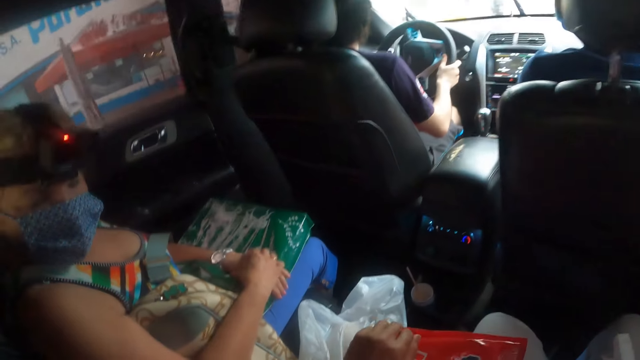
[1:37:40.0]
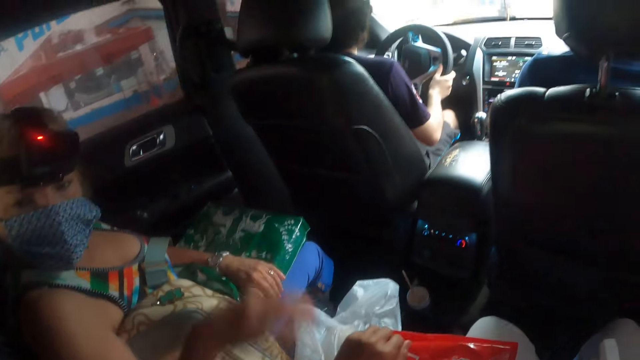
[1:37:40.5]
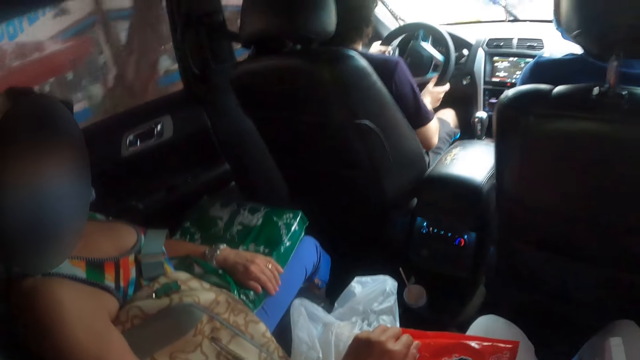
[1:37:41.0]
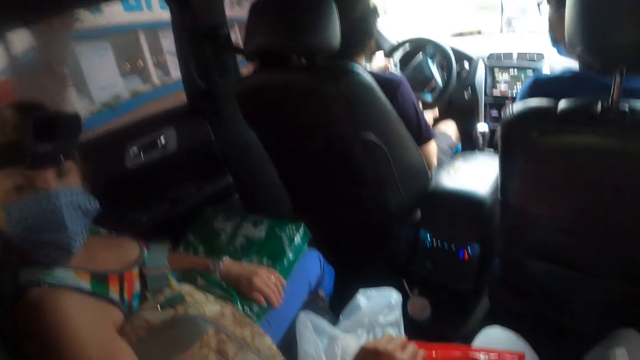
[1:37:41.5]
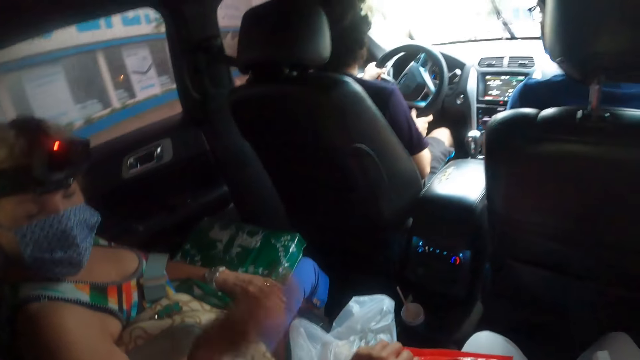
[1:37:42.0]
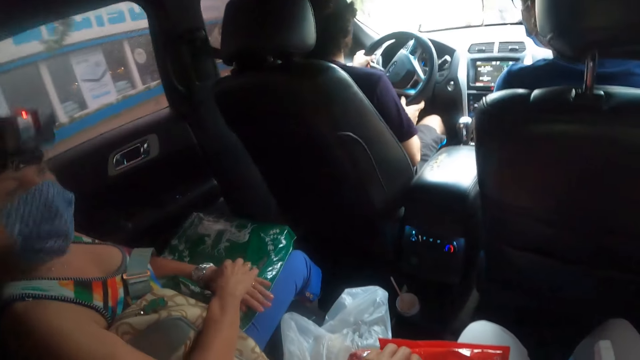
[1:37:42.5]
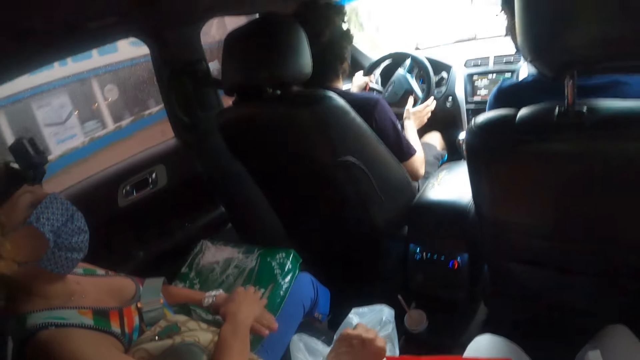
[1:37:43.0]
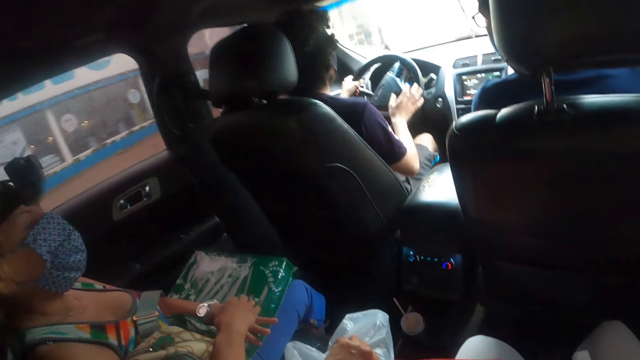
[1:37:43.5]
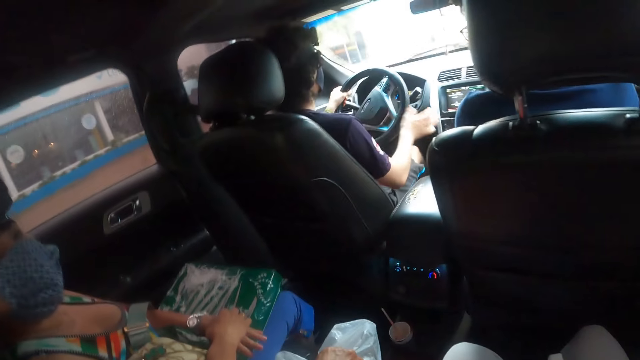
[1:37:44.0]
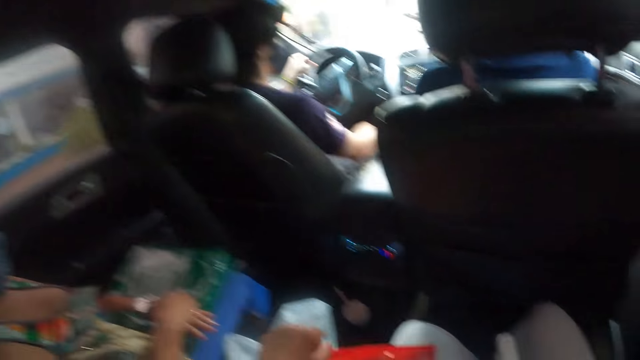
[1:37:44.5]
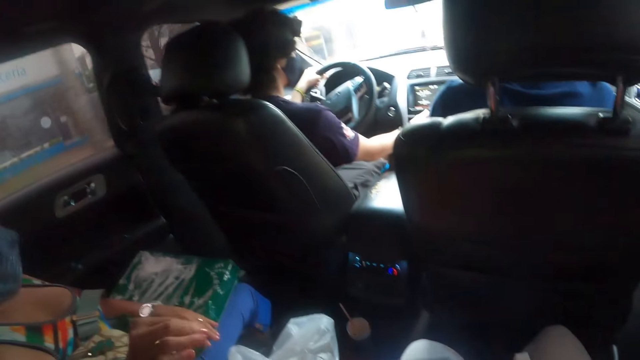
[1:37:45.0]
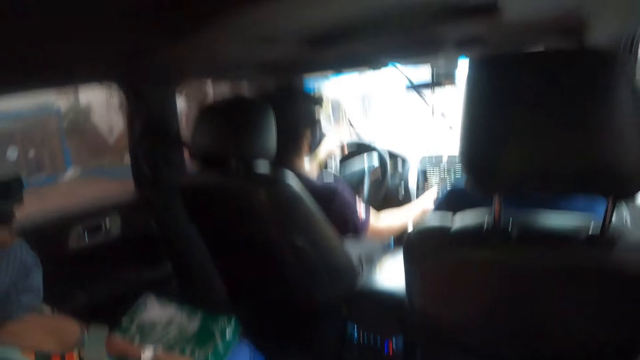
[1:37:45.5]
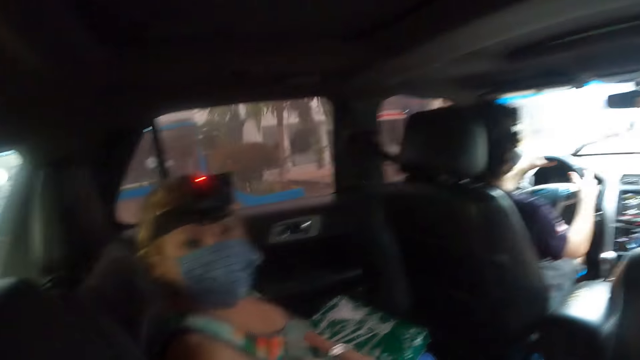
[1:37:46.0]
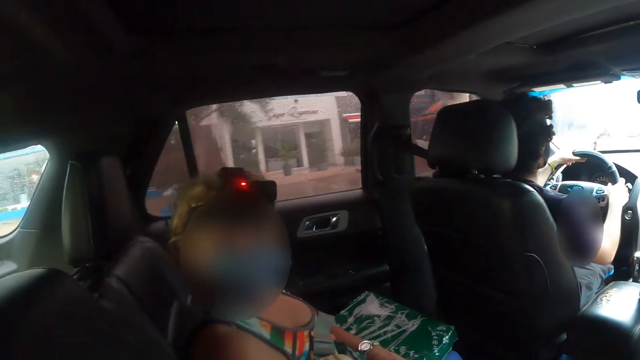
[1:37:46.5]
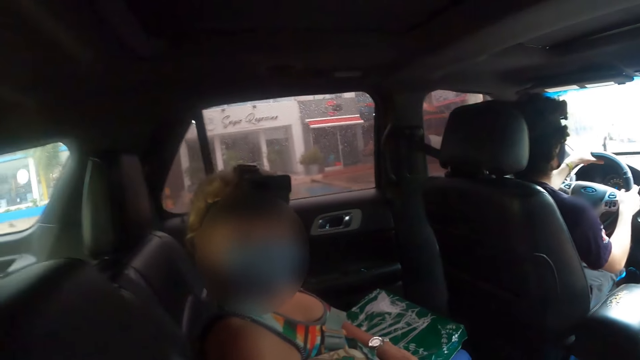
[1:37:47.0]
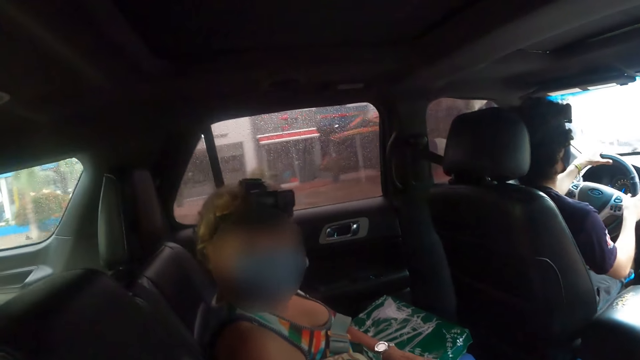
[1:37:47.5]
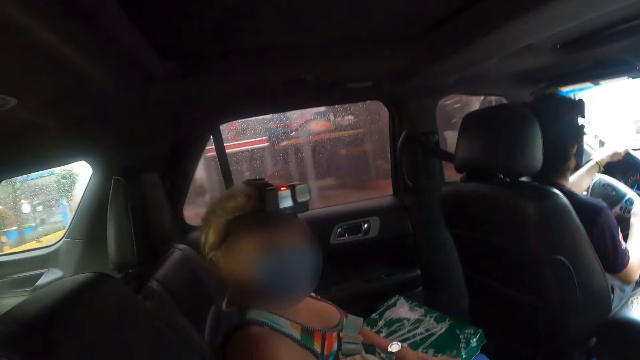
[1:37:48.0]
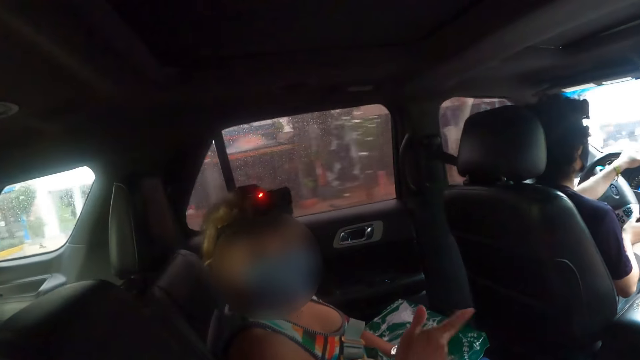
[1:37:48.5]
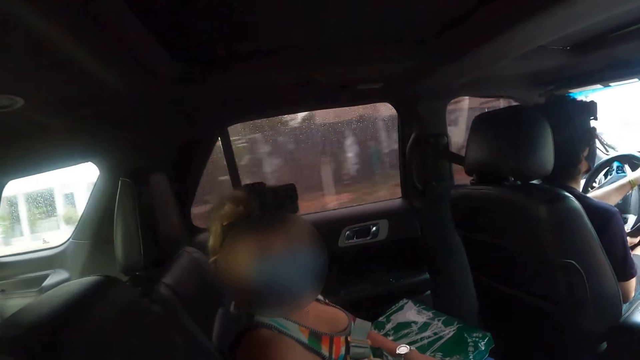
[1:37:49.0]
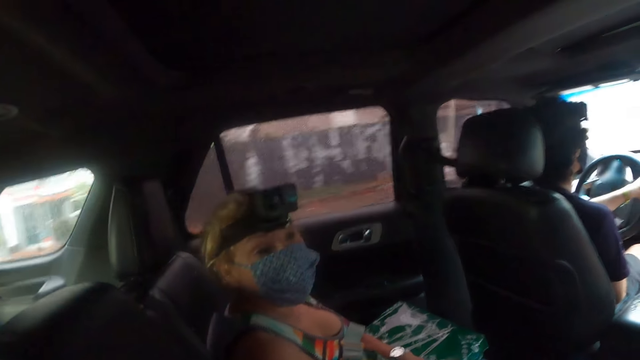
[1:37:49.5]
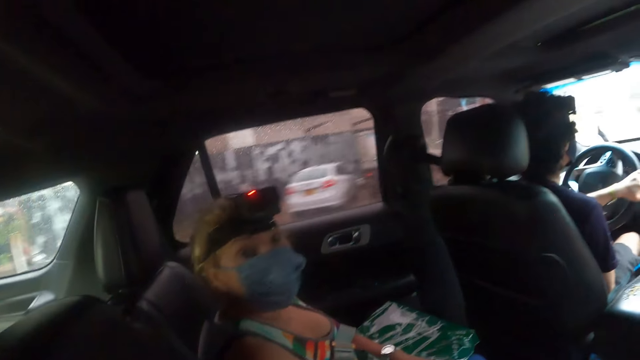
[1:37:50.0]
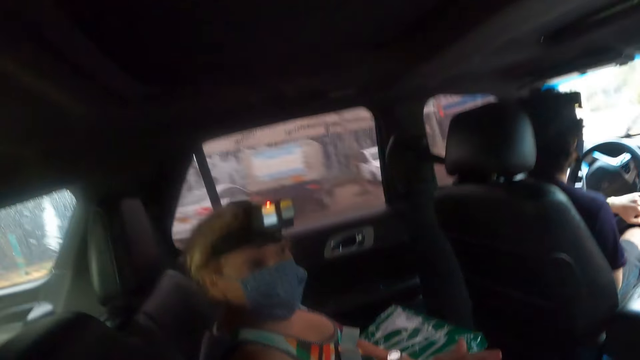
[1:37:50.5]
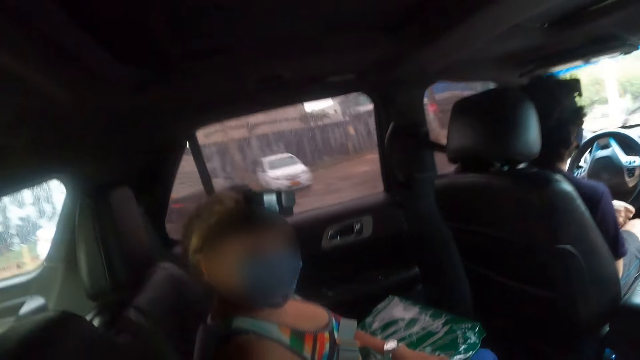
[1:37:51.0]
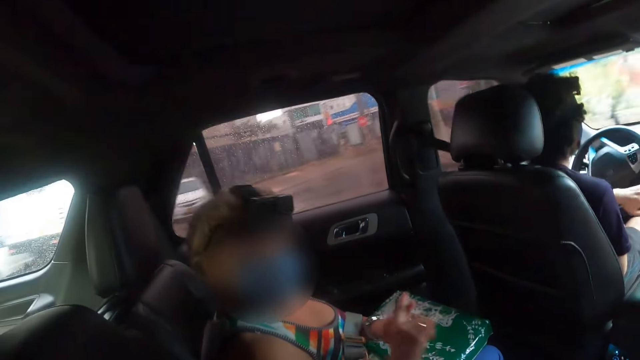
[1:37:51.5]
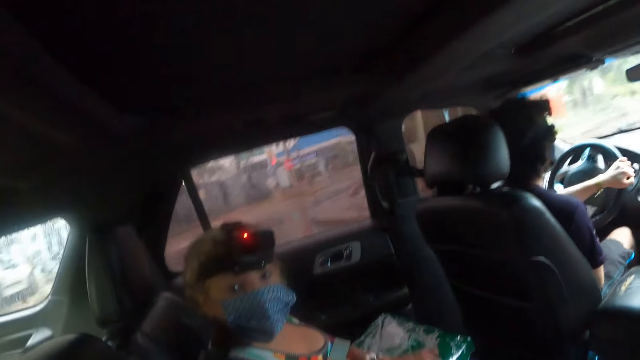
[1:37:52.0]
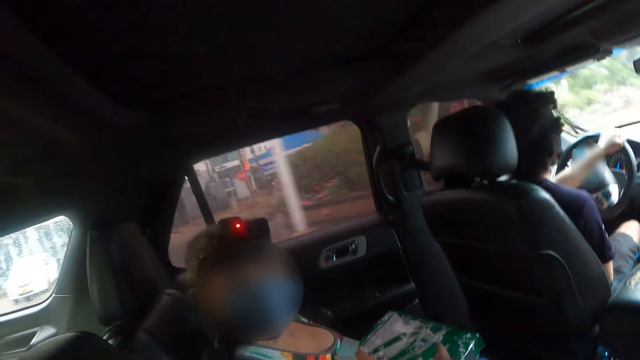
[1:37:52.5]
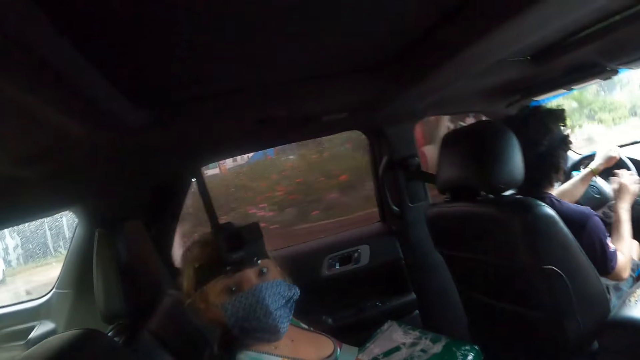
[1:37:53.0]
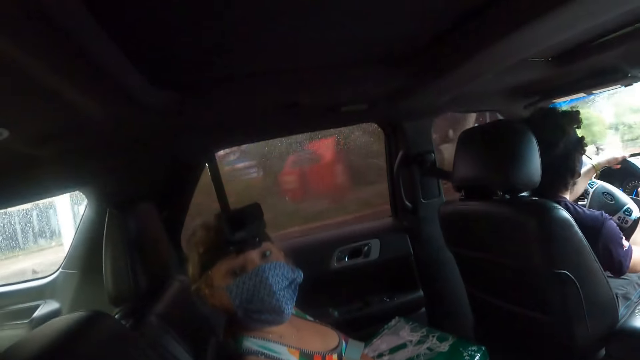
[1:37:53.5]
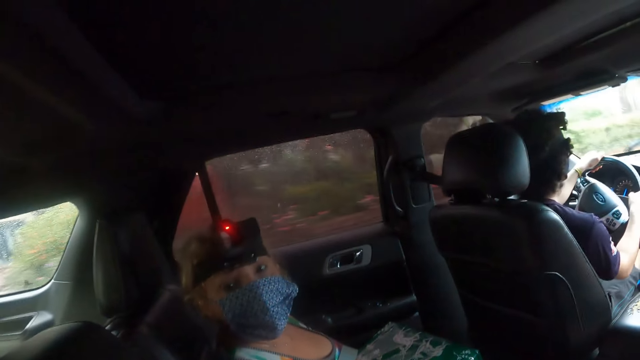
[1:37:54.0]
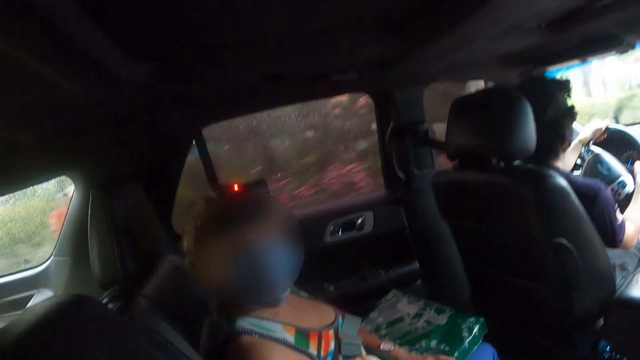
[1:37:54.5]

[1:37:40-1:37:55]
The camera wearer interacts with a lady. A person moves a hand. The person moves a hand again. Another person moves a hand. The first person moves a hand. The other person holds a steering wheel. The first person moves a head. The other person drives a vehicle. The first person moves a hand. The other person drives the vehicle.

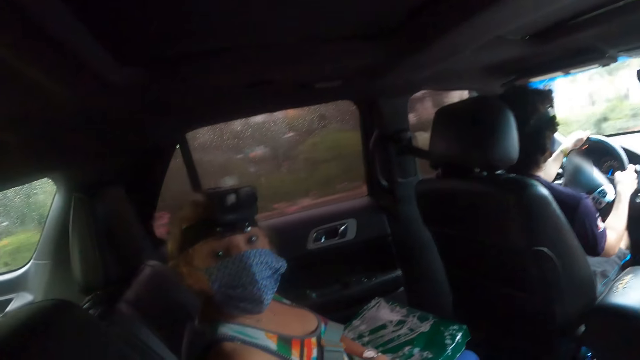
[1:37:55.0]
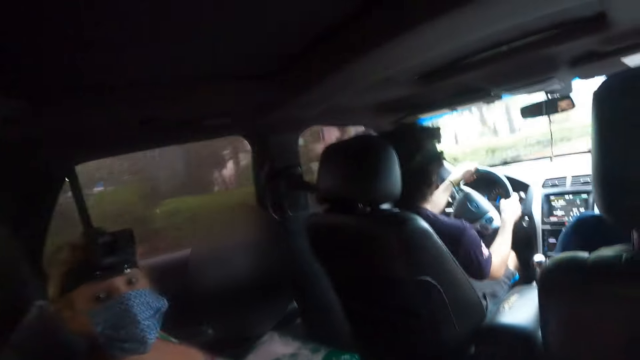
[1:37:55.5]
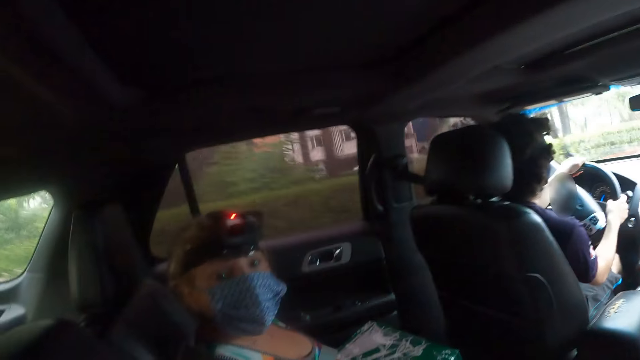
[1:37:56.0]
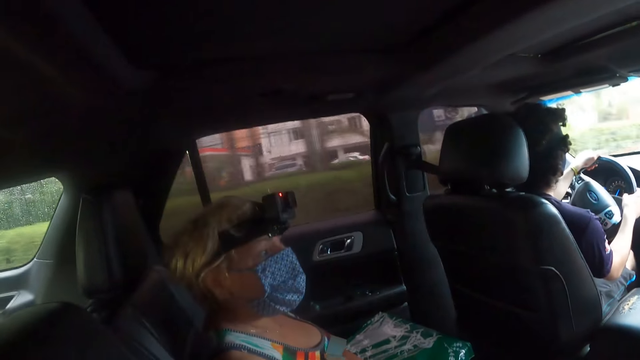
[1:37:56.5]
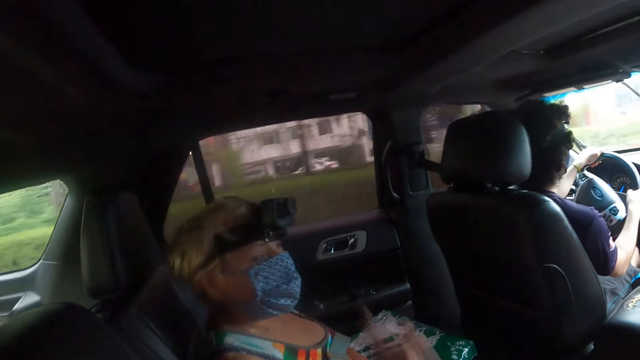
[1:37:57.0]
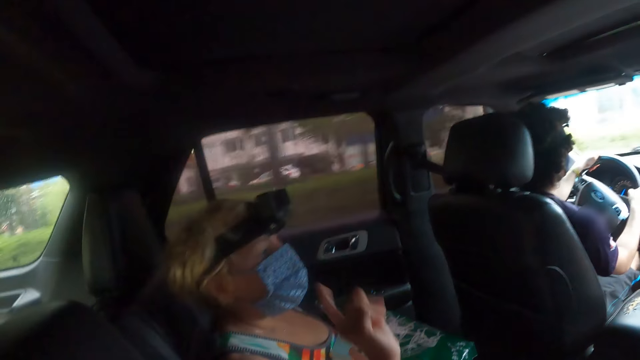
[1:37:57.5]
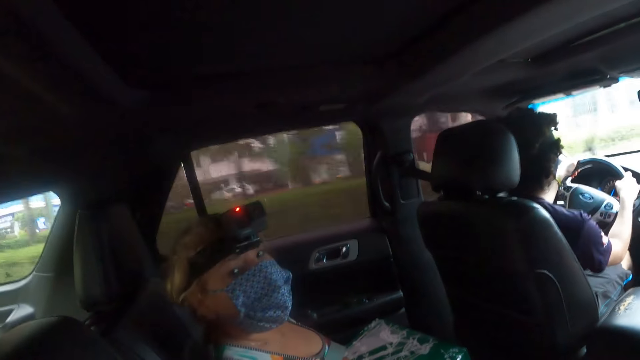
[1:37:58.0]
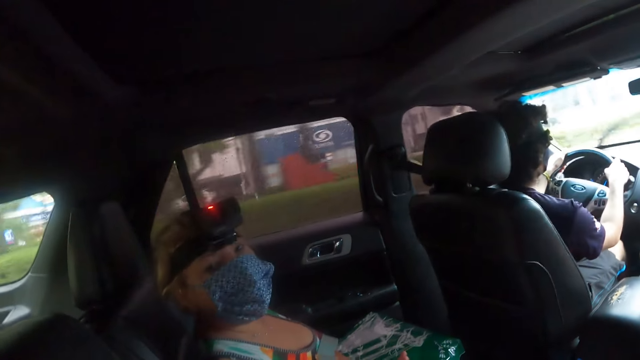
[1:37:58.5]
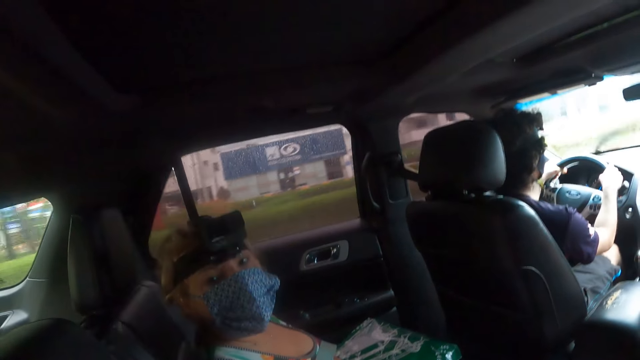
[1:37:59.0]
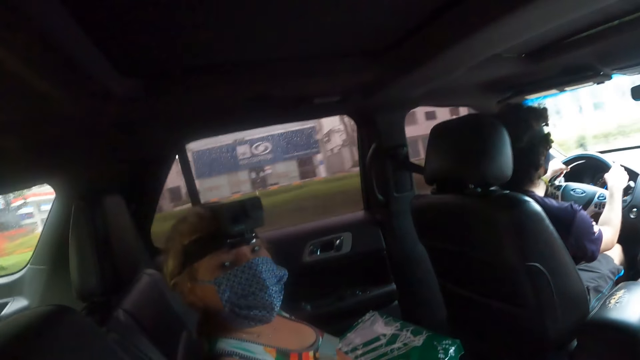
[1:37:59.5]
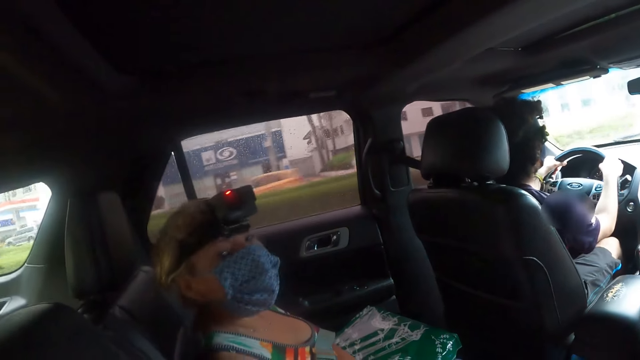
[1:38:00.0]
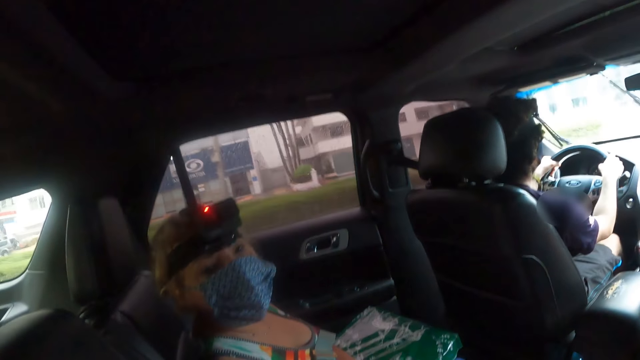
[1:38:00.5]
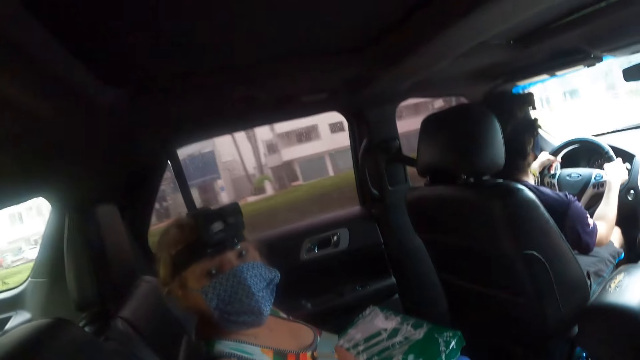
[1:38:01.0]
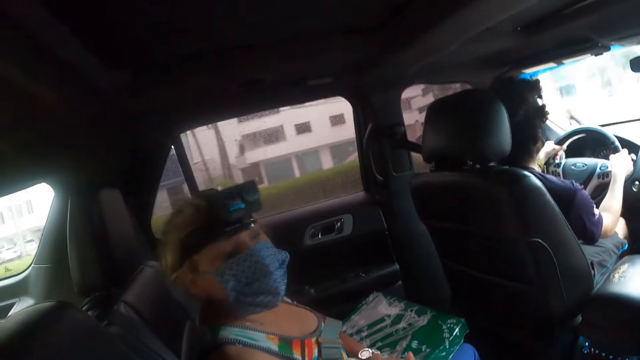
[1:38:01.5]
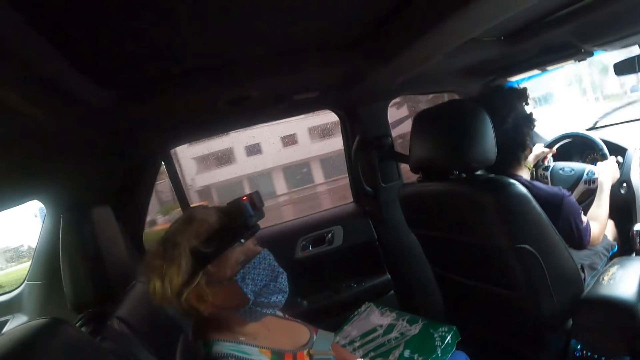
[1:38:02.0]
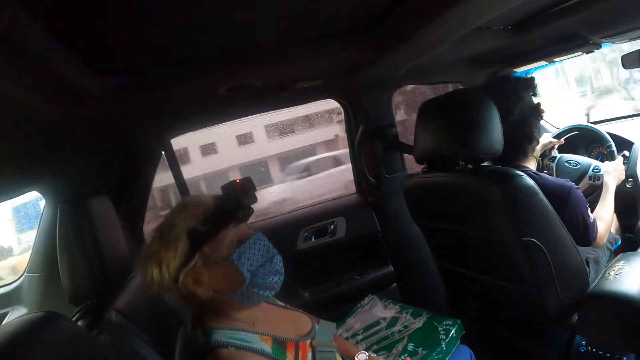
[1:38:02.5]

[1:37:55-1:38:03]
The first person moves a head, moves a hand, and moves a head. The other person moves a finger. The first person moves a head.
